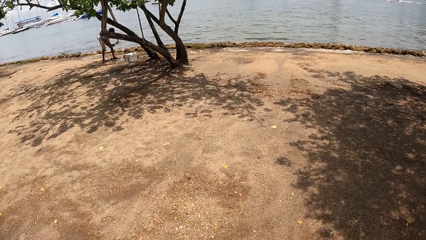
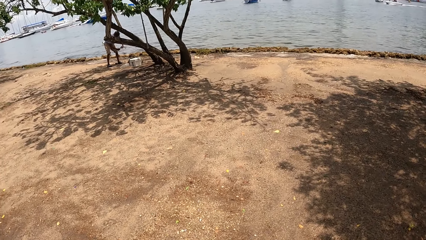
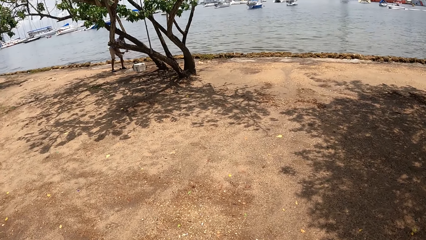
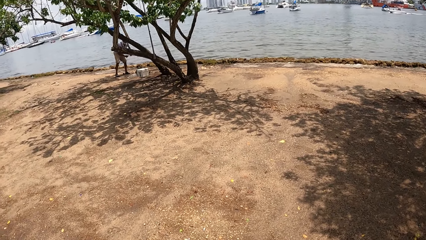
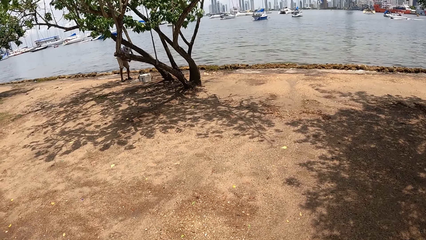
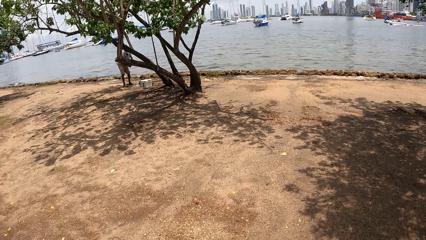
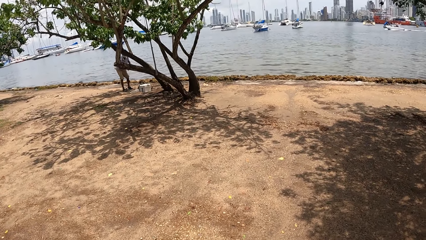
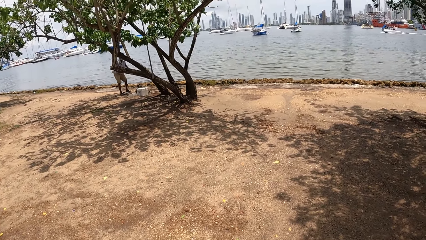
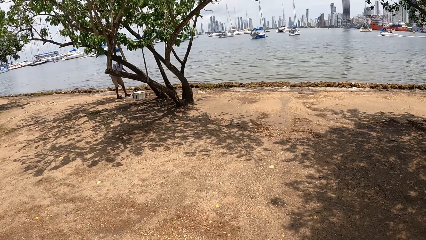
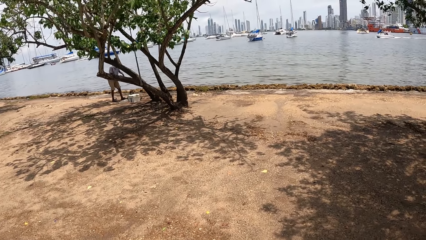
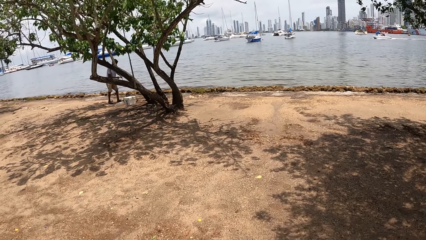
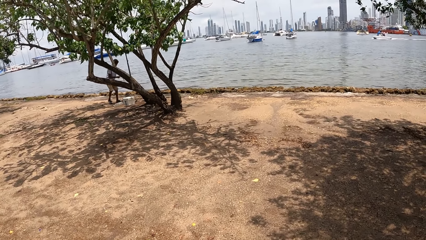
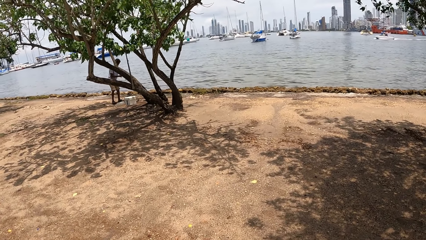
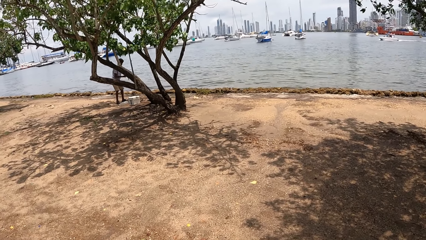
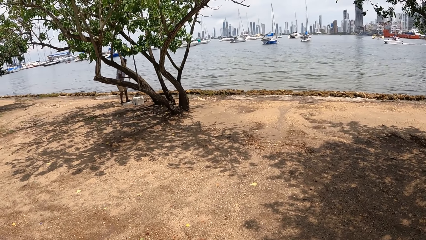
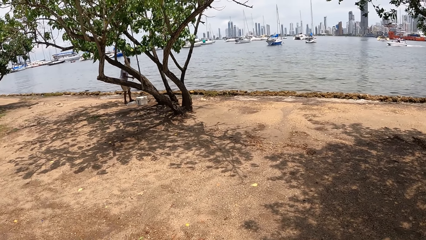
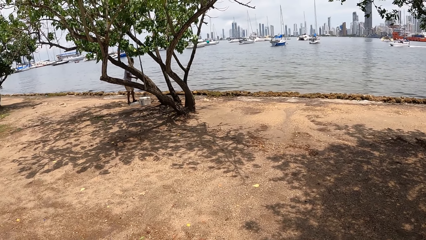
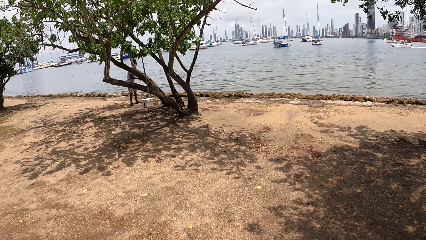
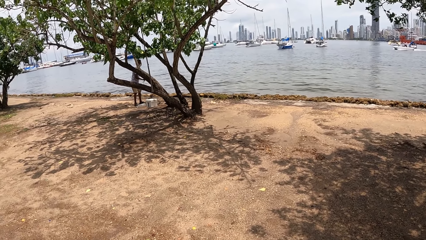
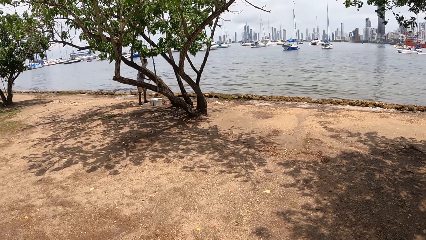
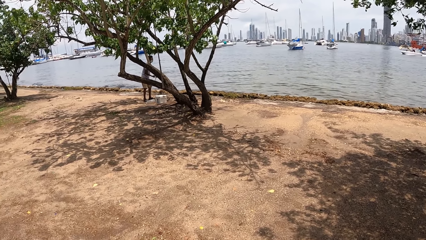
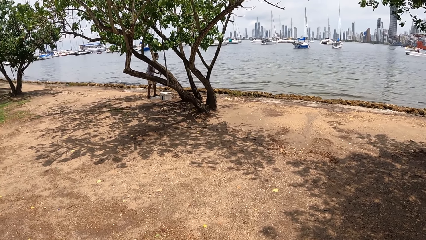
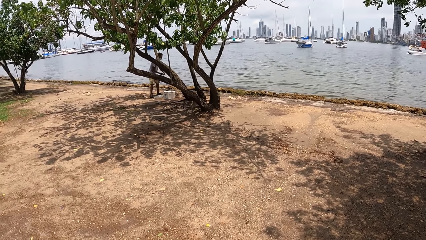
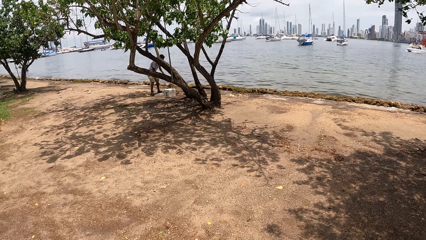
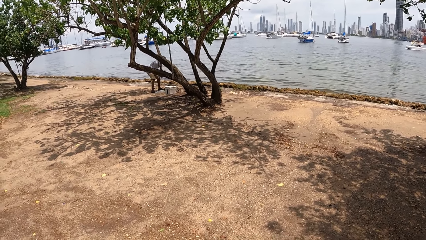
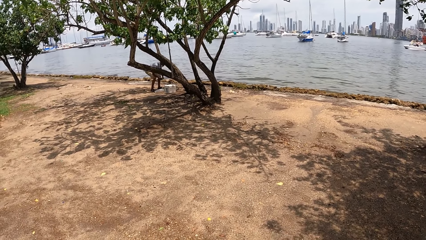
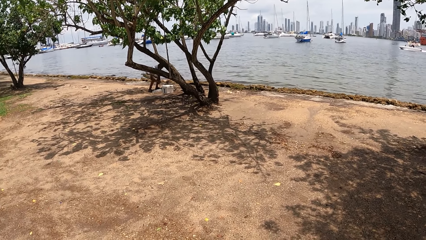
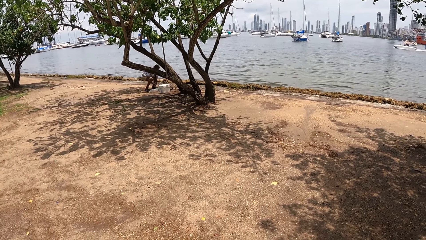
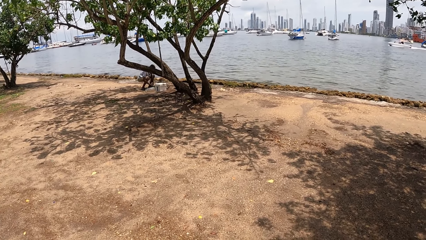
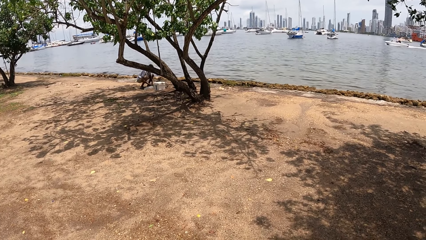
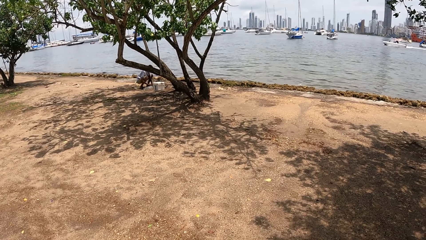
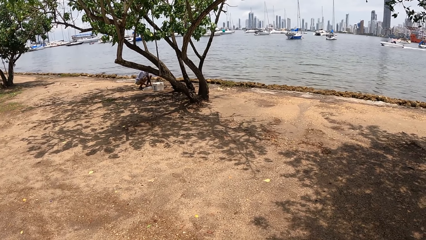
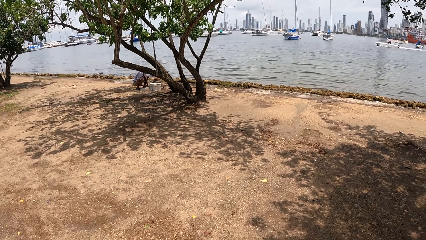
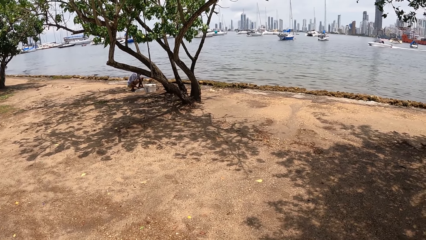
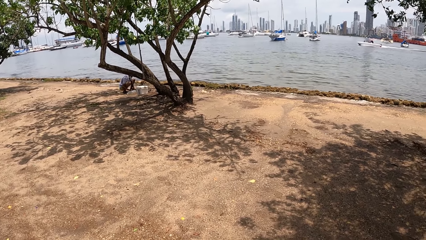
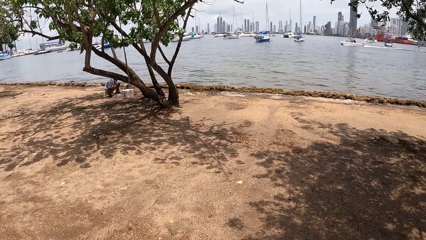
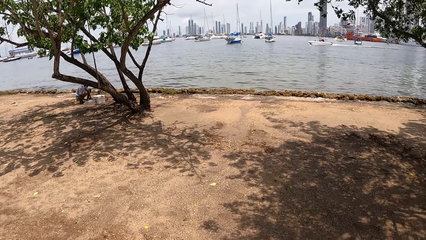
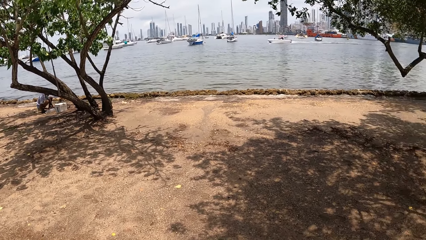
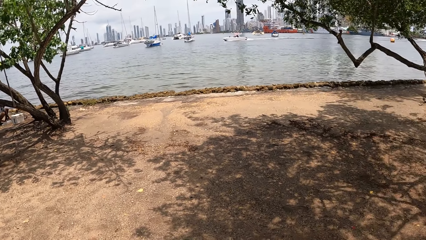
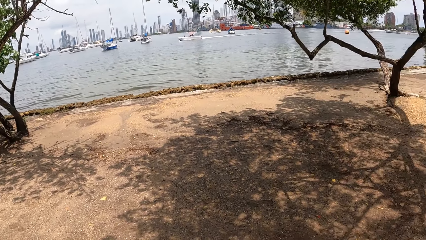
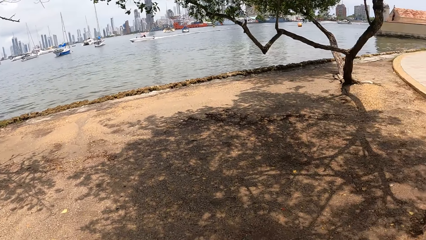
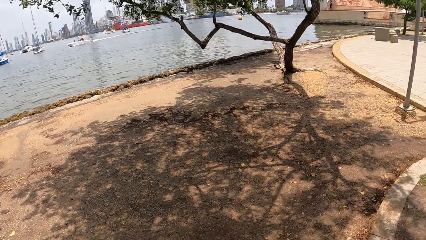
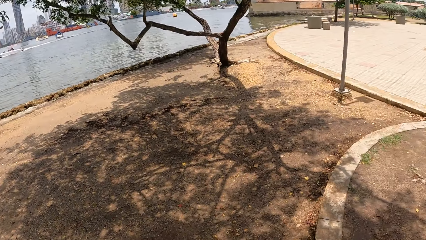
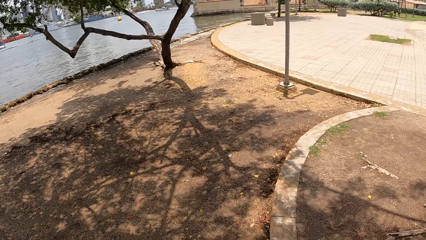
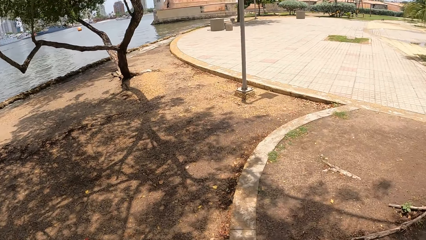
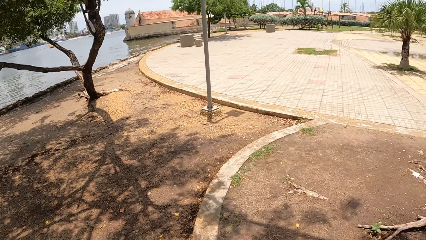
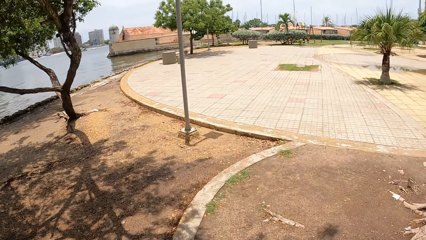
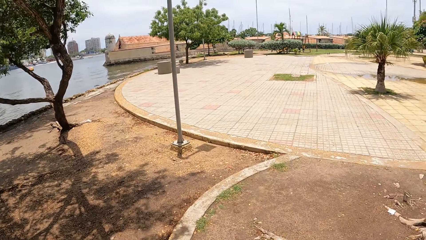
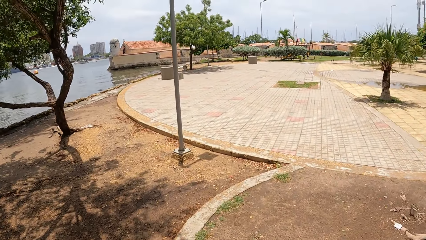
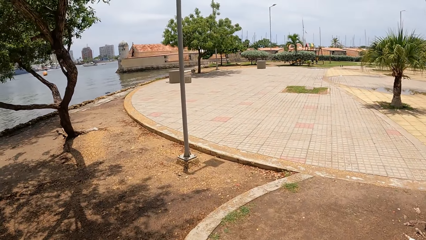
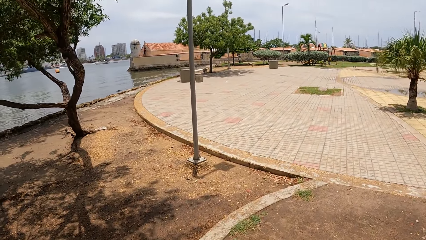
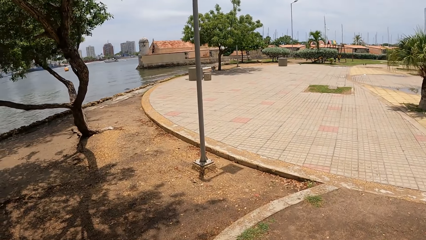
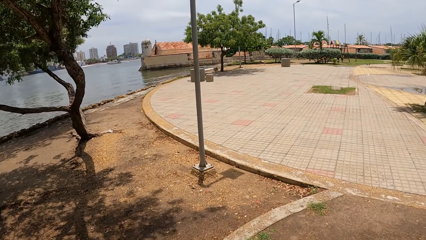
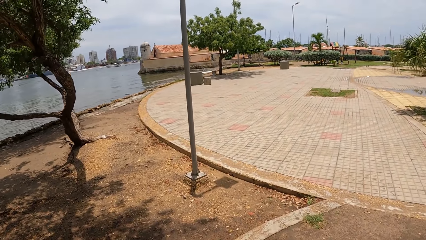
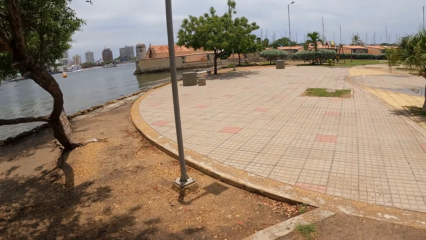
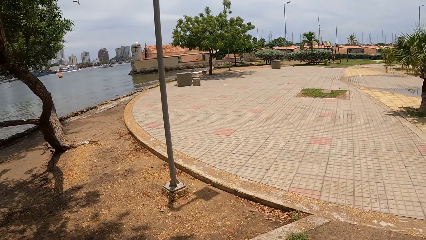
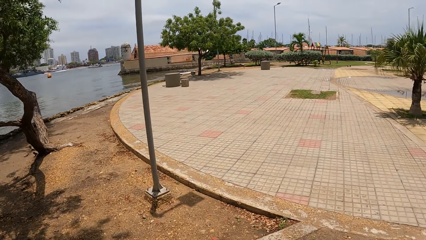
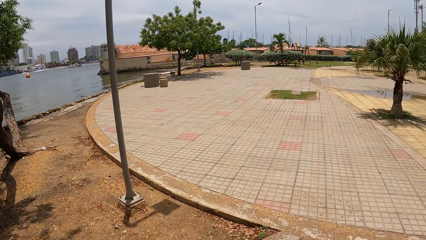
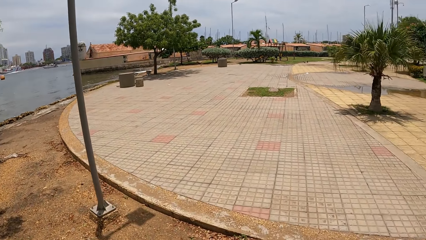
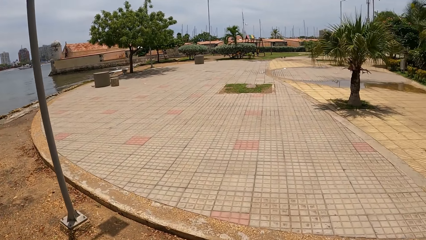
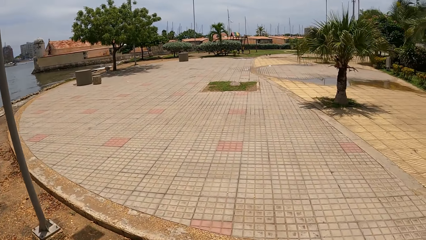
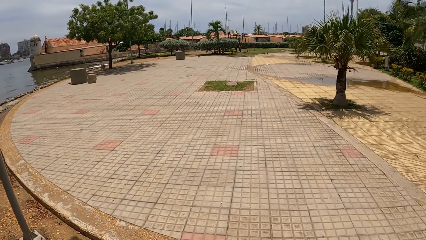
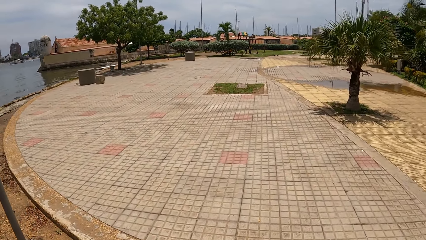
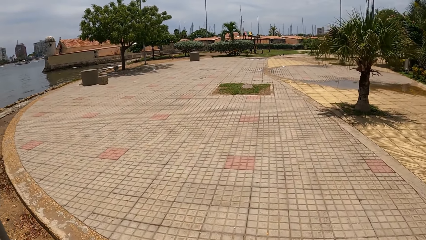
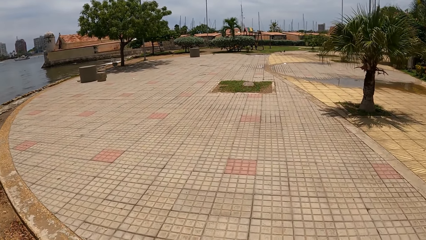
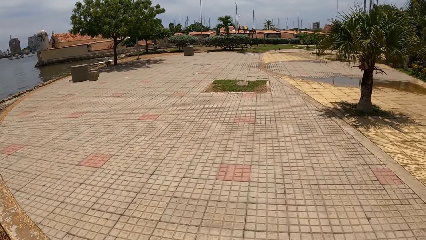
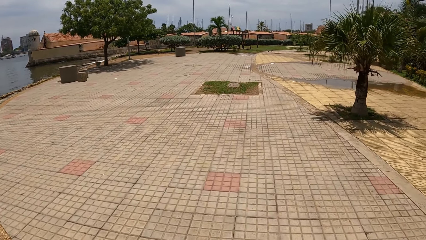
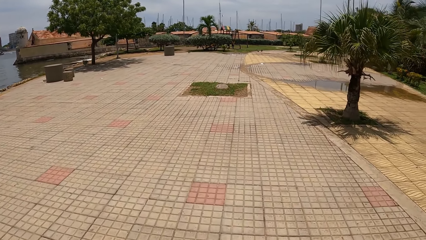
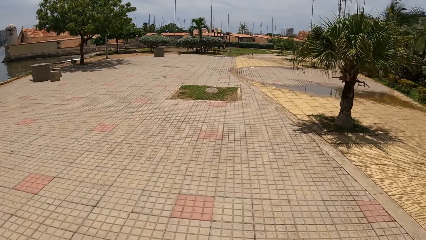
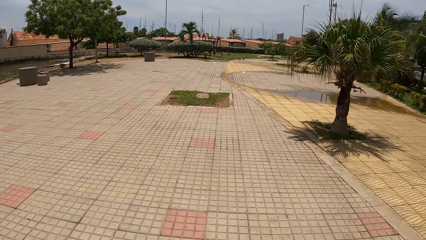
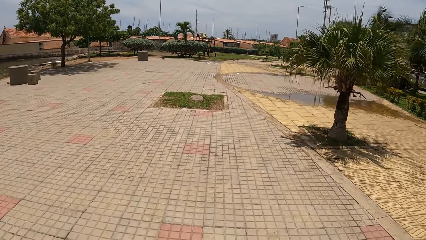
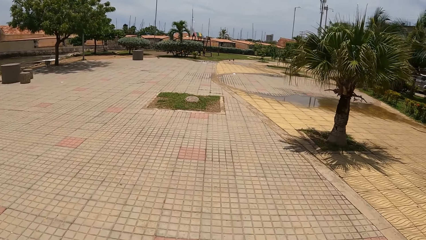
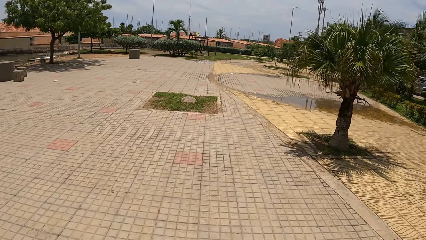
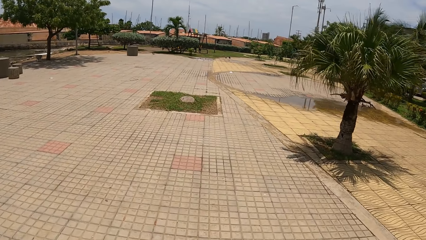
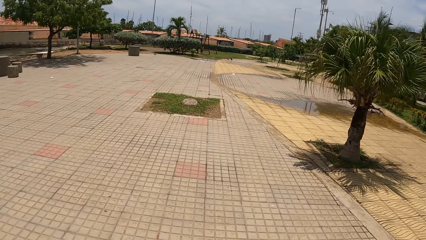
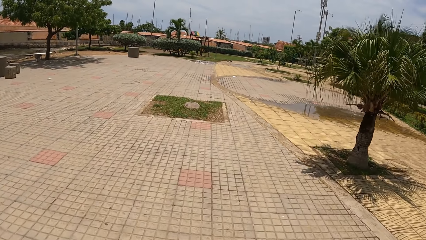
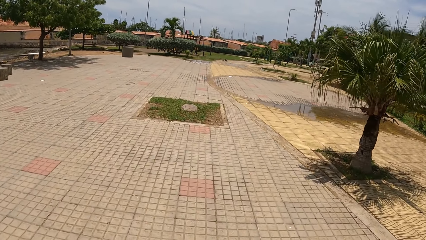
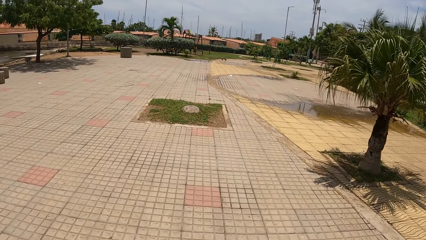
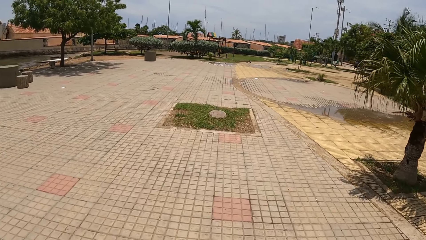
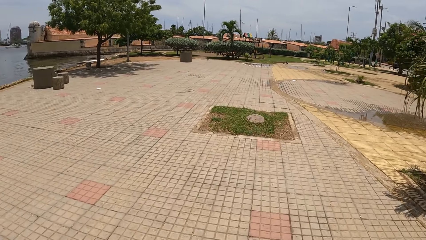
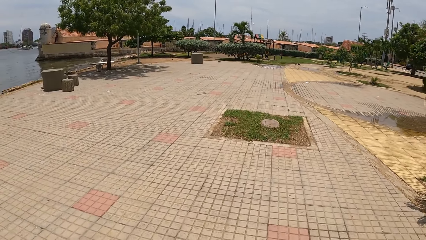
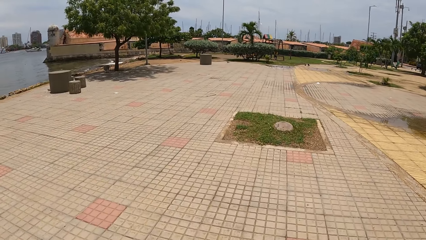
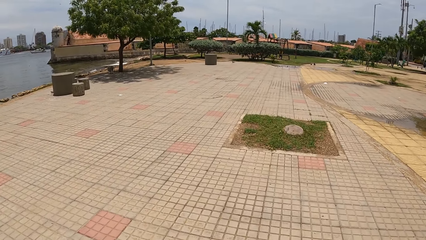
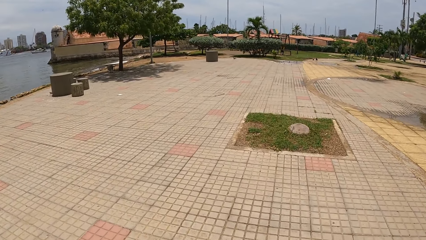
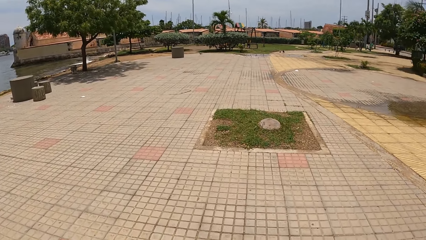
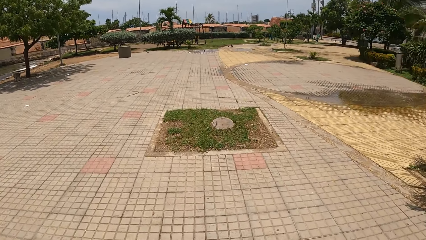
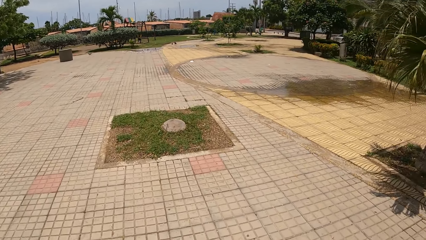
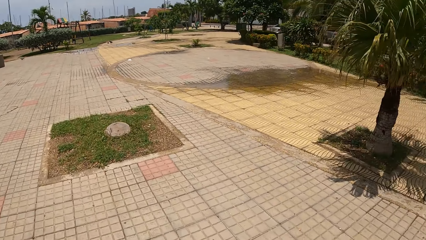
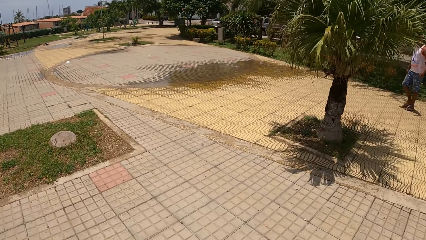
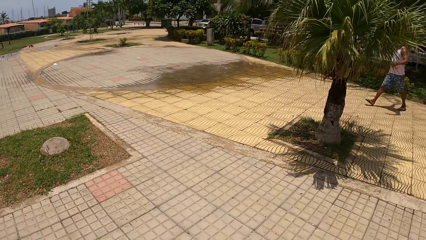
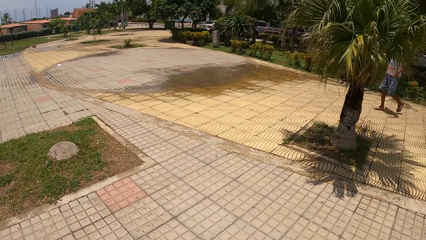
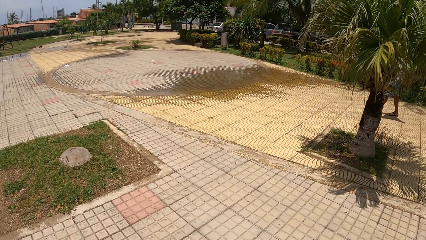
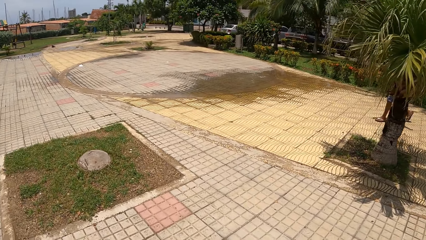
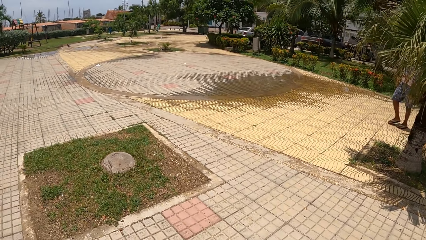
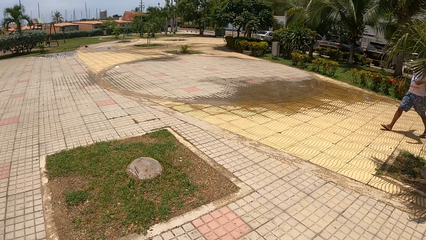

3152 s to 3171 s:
The camera wearer looks around the ocean. They walk the dog along the pavement.
